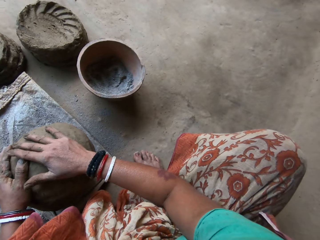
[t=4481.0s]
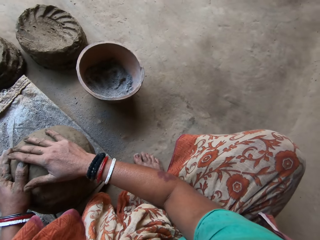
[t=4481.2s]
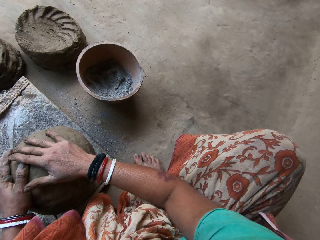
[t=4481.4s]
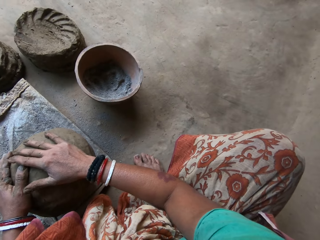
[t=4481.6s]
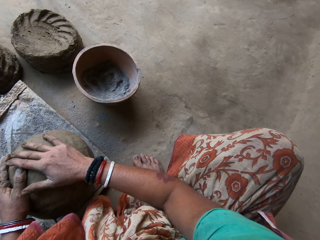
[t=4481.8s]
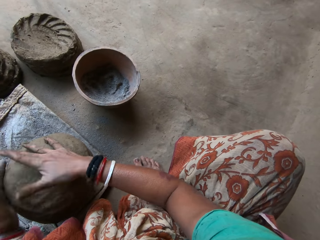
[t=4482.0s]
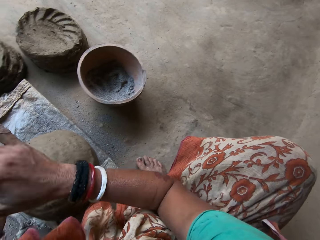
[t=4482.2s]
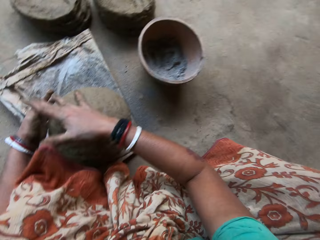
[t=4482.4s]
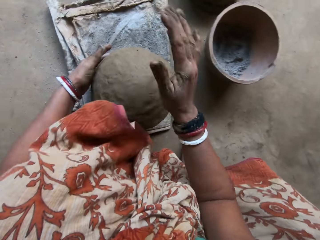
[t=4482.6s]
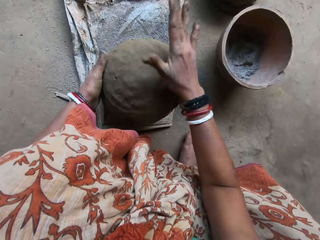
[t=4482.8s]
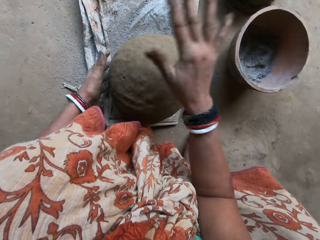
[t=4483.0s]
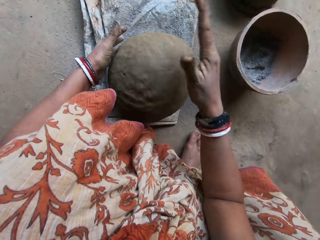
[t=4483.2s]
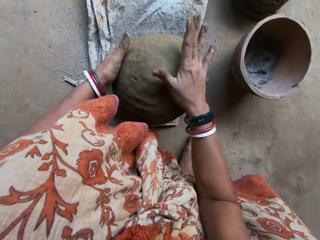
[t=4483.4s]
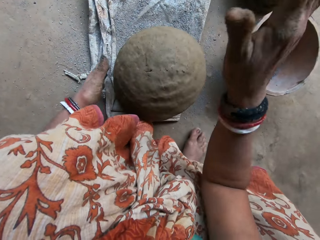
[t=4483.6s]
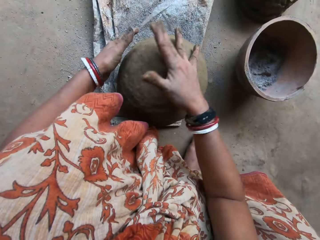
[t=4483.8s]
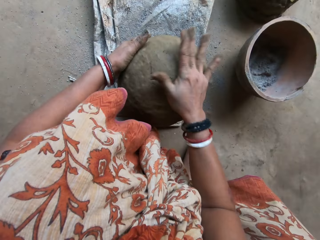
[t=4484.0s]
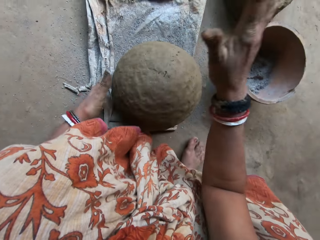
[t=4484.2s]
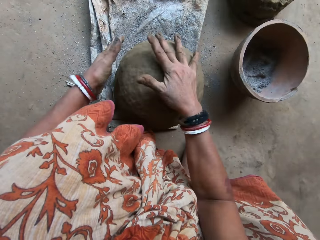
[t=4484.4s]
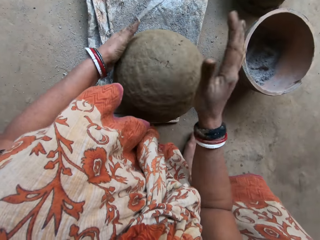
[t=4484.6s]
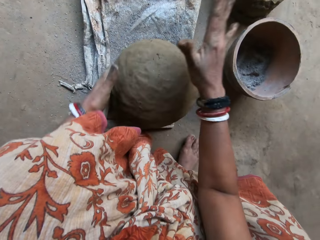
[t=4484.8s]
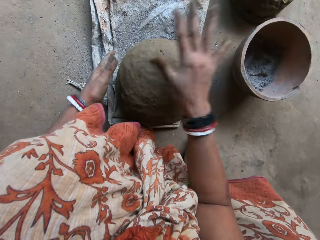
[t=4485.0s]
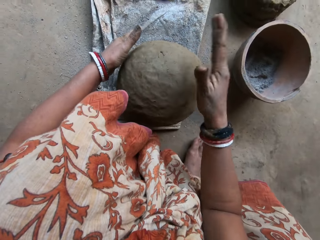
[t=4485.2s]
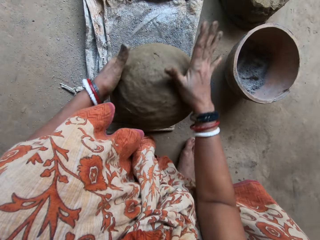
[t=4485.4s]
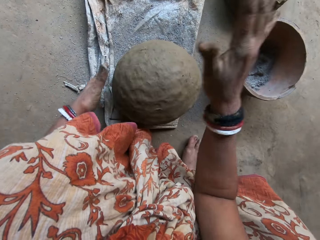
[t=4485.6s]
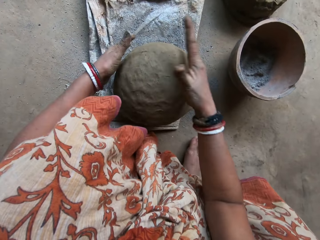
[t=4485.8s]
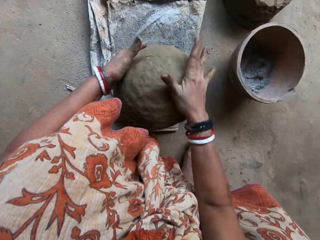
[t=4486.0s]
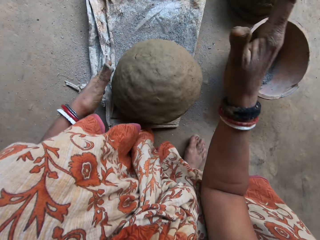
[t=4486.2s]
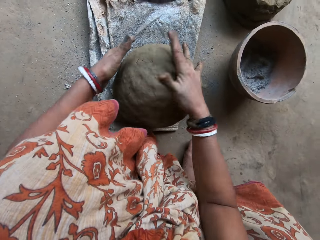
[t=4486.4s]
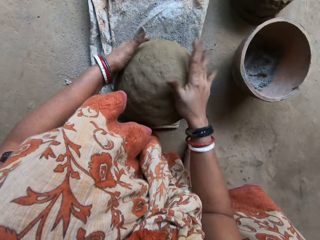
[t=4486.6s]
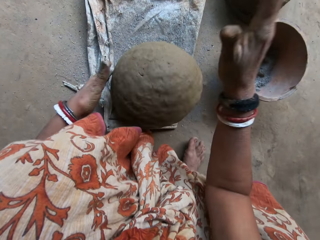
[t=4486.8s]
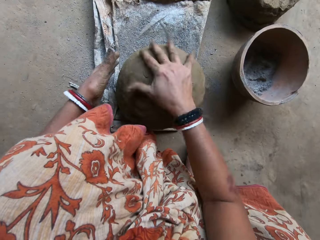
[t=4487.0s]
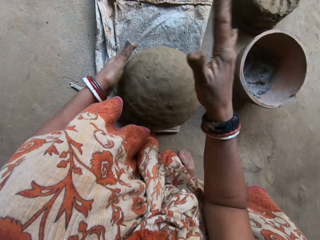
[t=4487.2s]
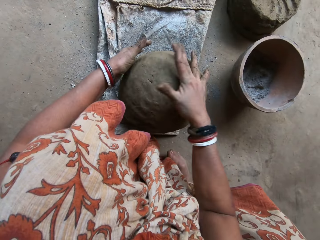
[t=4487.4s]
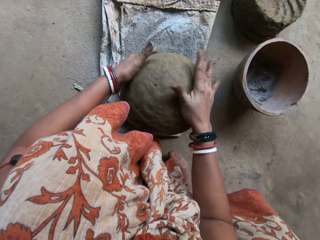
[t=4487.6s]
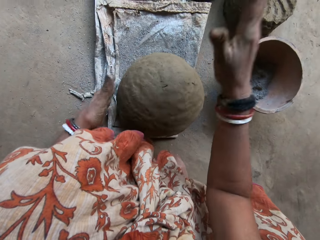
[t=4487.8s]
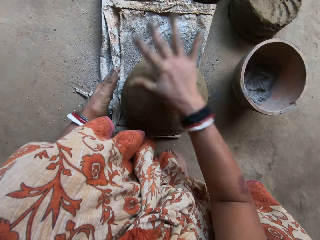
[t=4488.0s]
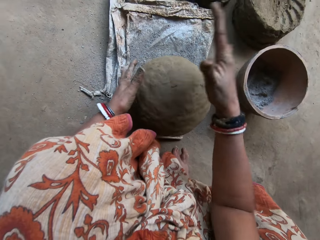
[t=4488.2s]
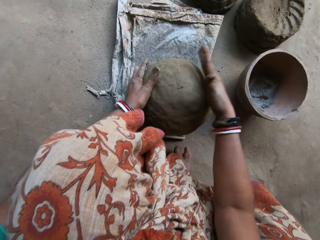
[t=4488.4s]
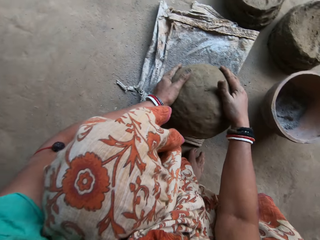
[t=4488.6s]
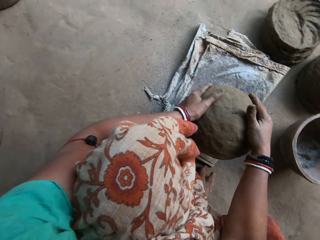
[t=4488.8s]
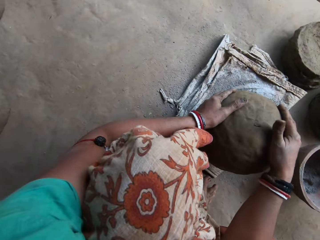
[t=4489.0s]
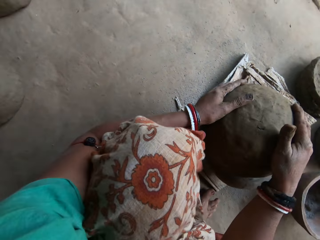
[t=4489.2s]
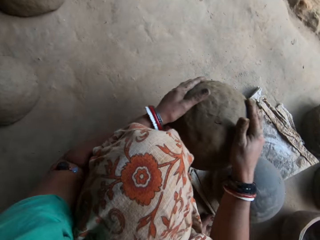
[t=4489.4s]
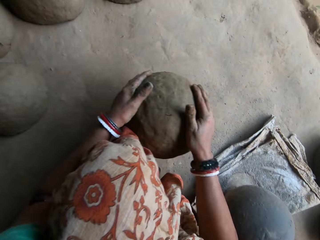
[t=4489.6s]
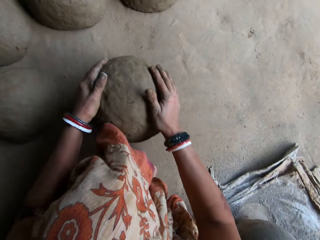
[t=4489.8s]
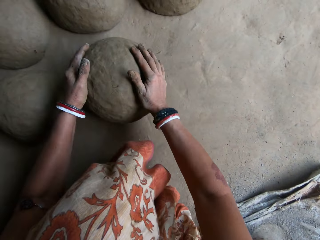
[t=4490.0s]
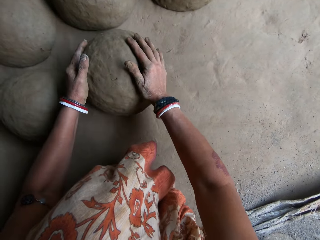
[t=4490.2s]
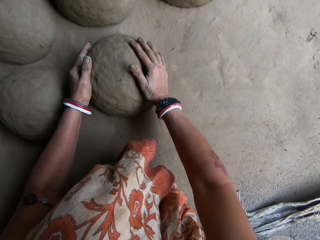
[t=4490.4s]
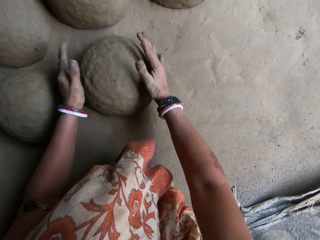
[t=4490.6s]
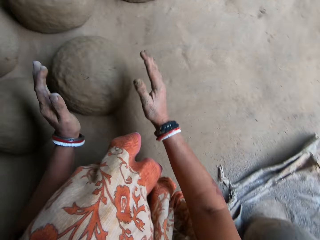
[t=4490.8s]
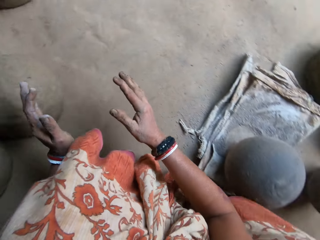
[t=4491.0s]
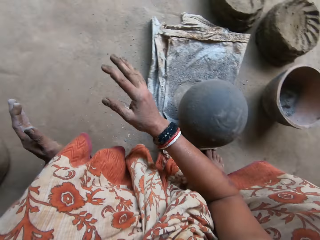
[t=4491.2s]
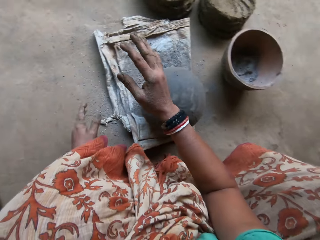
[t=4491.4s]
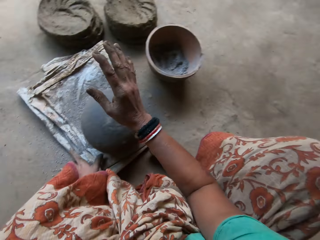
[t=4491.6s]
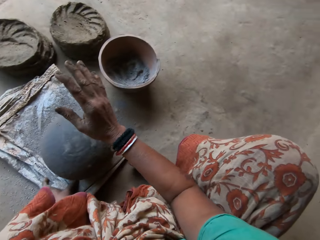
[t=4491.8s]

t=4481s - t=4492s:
The camera wearer rests a hand on the clay ceramic. They shape the clay ceramic on the pot. They move the clay on the clay pot near the clay pot on the ground with both hands. They put the clay ceramic on the floor.

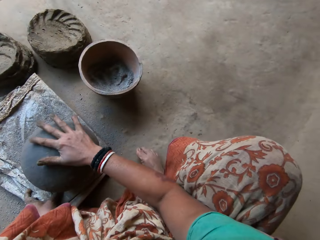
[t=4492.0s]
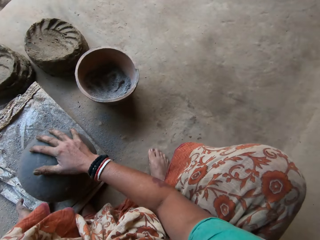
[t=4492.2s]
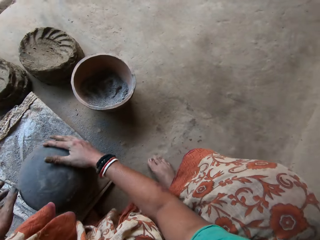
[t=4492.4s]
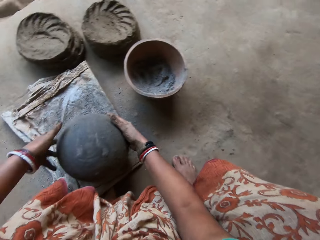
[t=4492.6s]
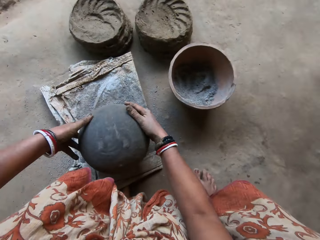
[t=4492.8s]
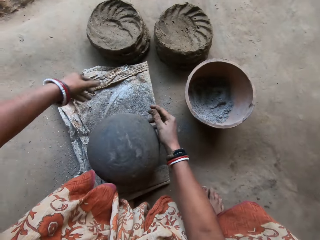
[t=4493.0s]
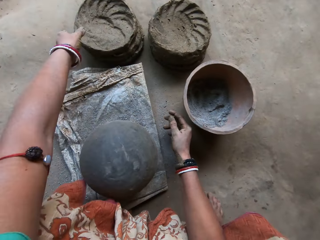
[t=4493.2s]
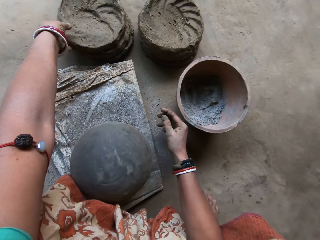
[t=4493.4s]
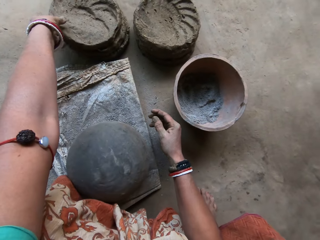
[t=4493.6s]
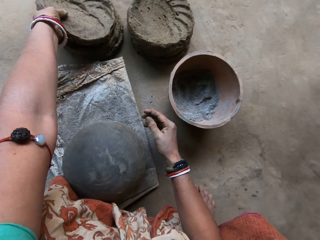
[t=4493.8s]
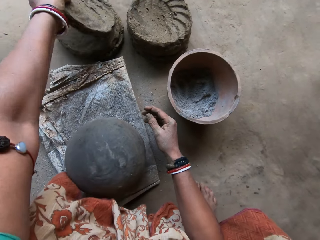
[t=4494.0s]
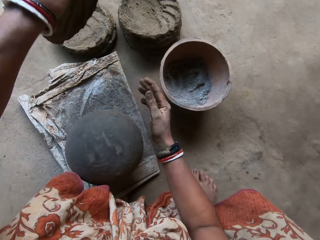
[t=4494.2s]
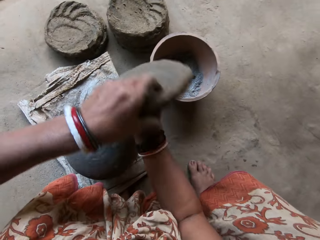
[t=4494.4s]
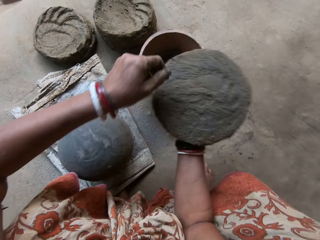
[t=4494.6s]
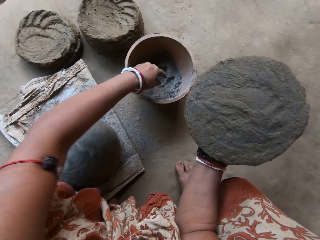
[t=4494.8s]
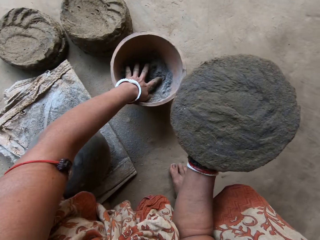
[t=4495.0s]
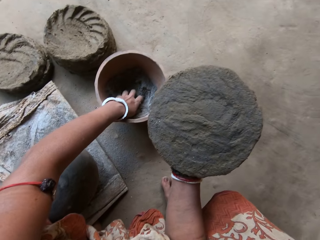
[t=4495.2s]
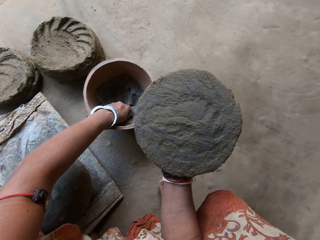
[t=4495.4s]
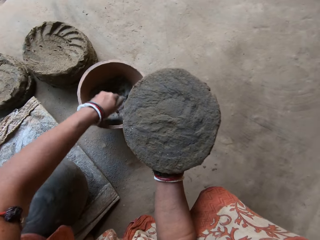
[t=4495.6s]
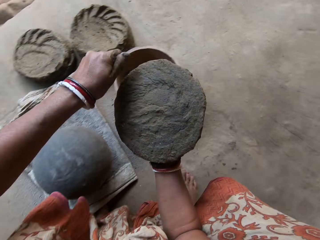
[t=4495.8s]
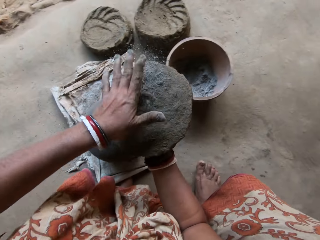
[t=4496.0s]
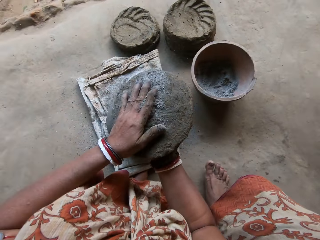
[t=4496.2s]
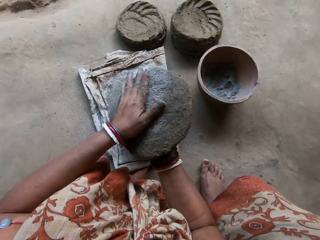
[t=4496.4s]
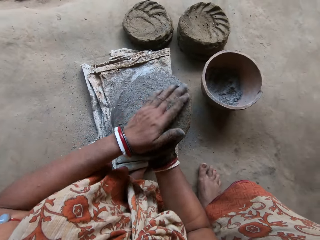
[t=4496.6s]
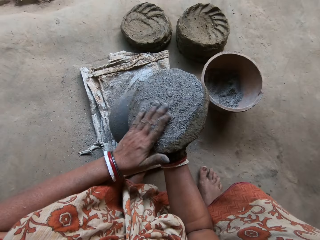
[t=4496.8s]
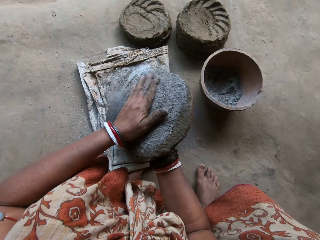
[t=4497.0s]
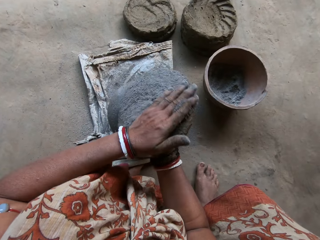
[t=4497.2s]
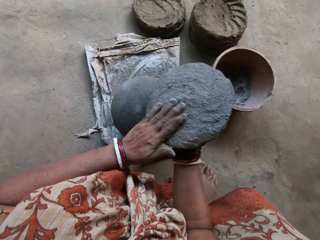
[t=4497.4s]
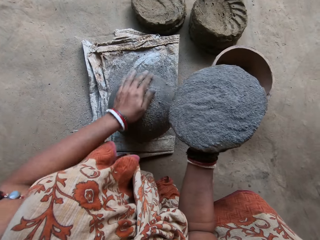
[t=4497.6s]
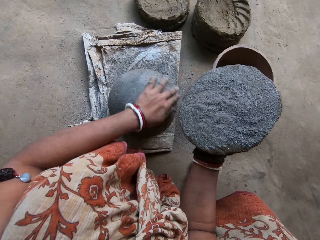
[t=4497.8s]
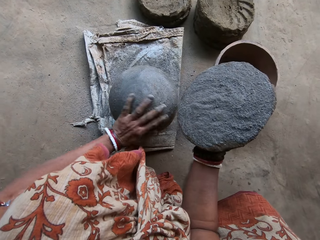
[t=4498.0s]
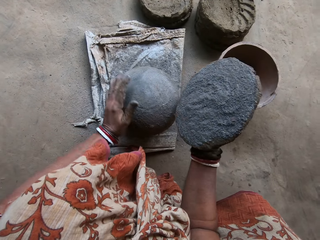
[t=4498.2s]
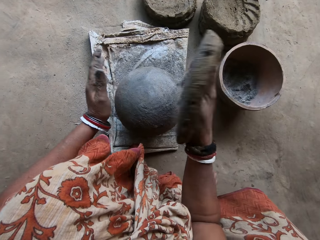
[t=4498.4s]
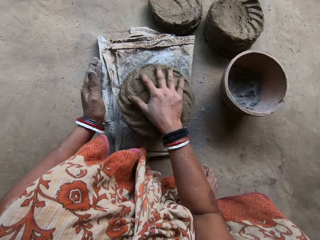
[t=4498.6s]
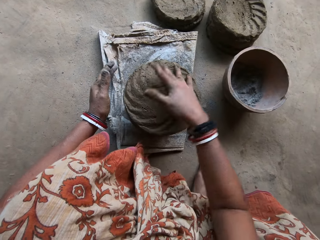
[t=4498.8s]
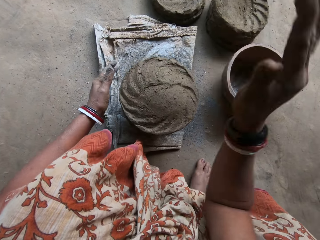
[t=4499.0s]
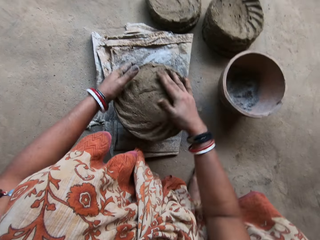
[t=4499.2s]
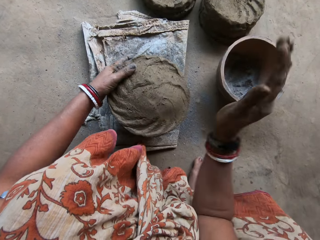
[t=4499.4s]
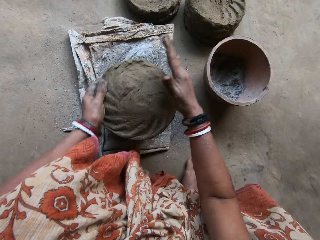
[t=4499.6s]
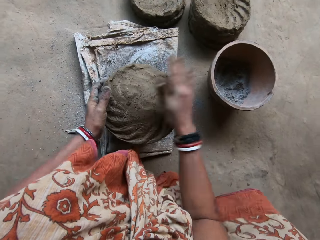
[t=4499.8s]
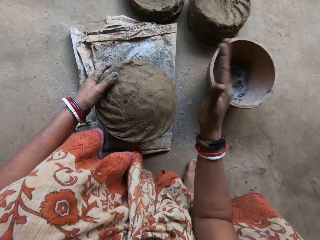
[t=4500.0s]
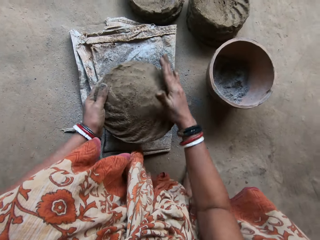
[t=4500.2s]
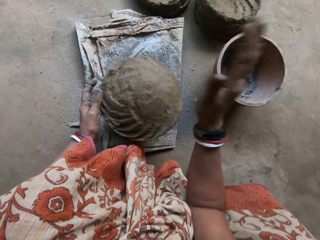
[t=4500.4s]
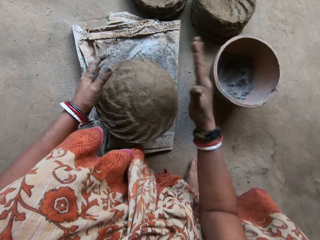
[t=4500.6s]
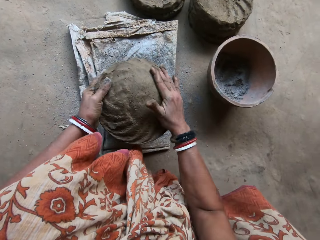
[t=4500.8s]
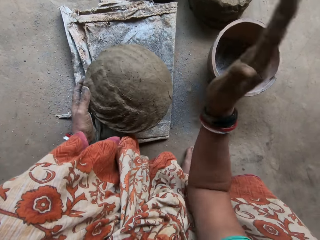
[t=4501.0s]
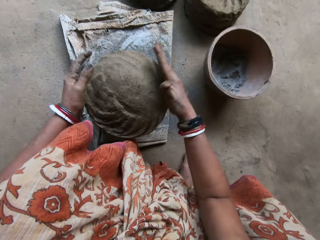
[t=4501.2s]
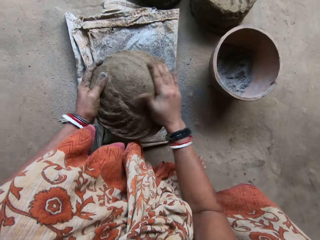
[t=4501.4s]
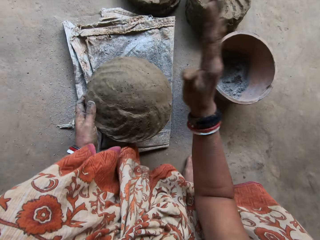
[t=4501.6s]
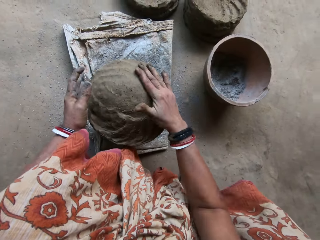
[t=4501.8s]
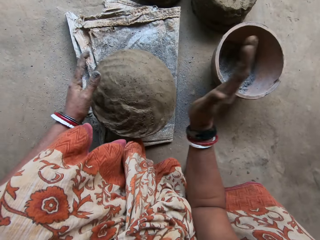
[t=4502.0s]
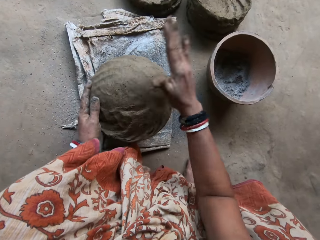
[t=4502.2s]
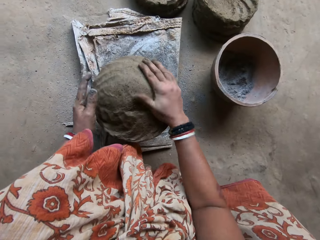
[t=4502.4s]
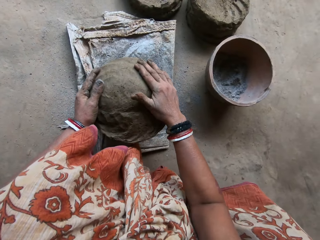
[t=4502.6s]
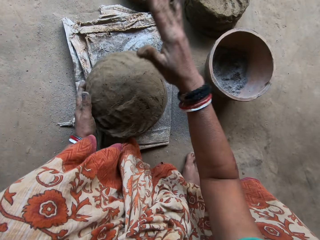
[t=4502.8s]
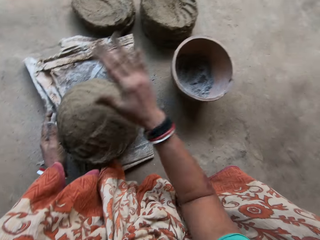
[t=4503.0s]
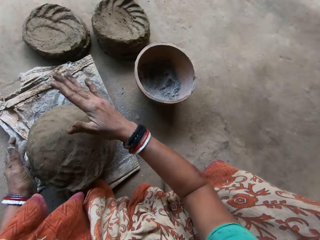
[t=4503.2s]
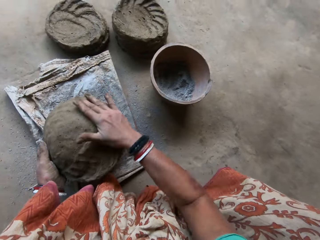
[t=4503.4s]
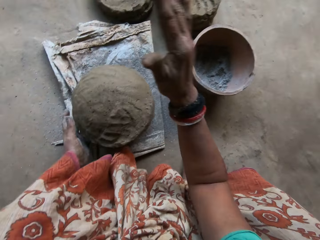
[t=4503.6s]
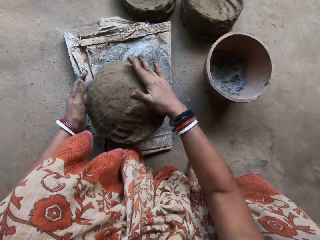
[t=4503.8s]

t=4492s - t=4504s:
The camera wearer aligns the pot on the sack with both hands. She slams the clay pot on the sack on the floor with her right hand. She picks a clay on a stack of clay on the floor with her left hand. She sets the clay on her right hand with her left hand. She picks ashes from a bucket on the floor. She smears ash on the clay ceramic. She rubs her left hand on the clay pot on the sack on the floor. She does it again. She slams the clay pot on the sack on the floor with her right hand. She molds the clay on the clay pot with both hands.
